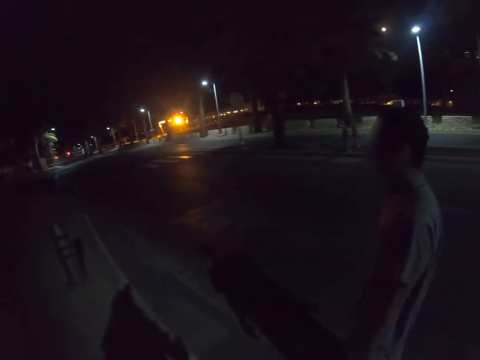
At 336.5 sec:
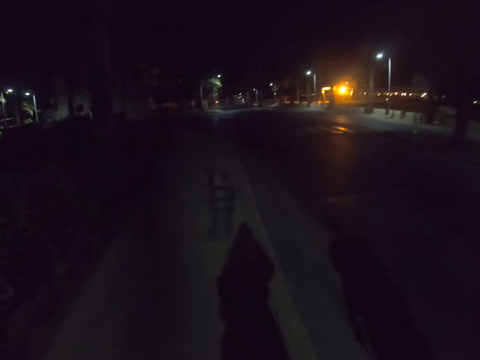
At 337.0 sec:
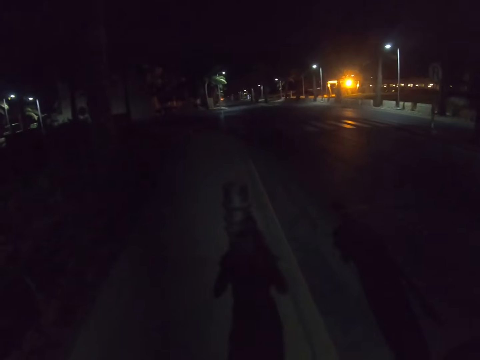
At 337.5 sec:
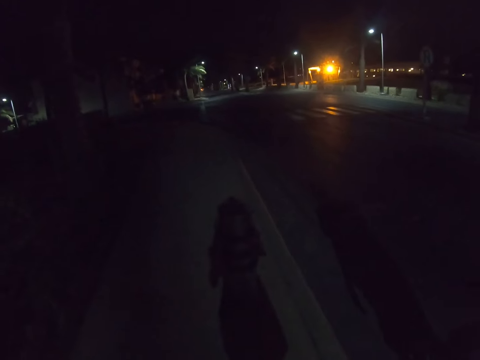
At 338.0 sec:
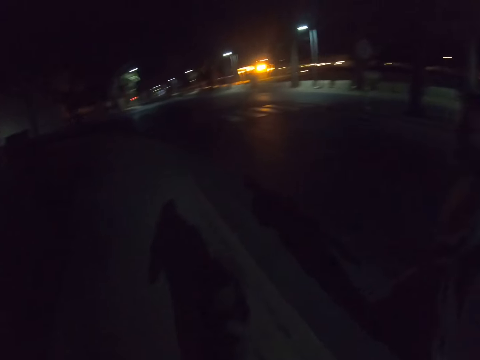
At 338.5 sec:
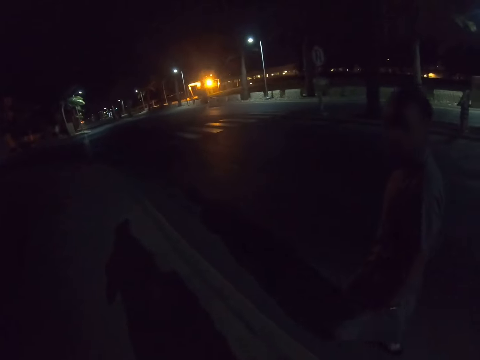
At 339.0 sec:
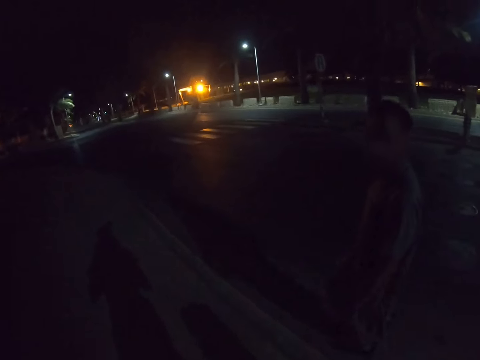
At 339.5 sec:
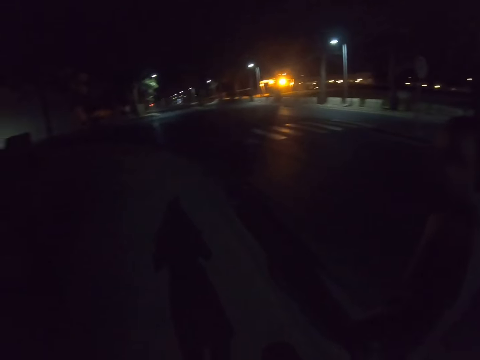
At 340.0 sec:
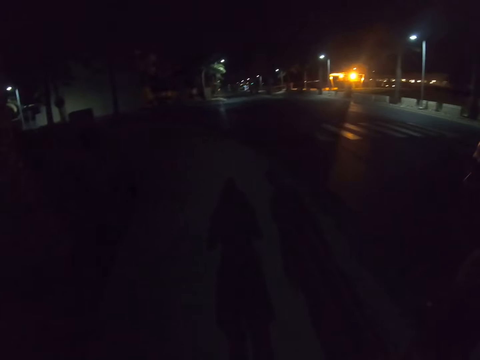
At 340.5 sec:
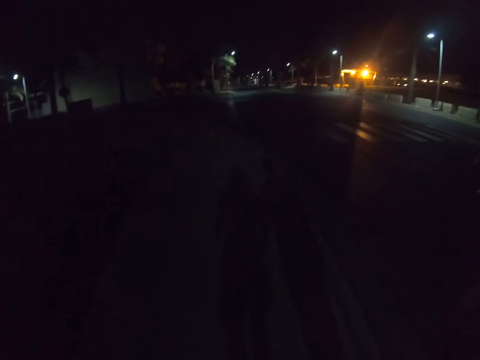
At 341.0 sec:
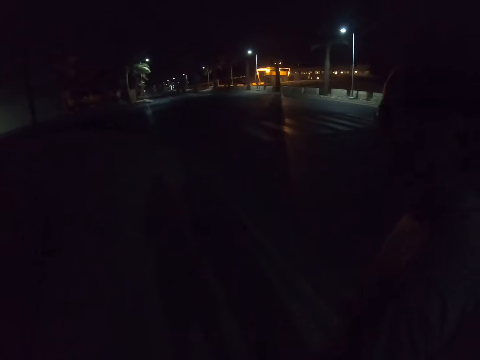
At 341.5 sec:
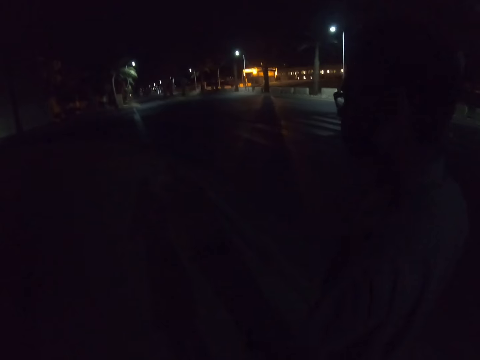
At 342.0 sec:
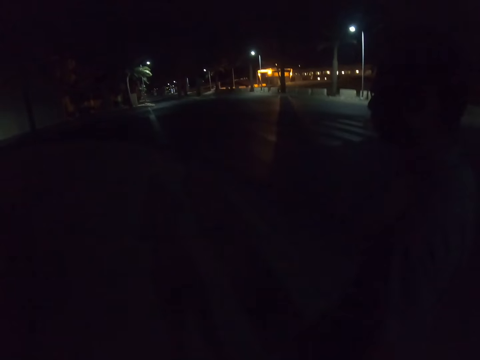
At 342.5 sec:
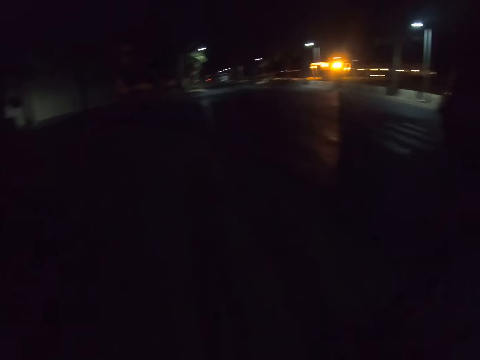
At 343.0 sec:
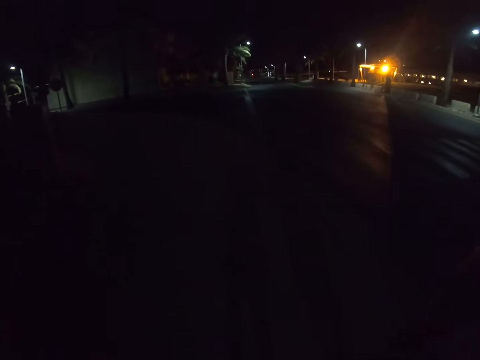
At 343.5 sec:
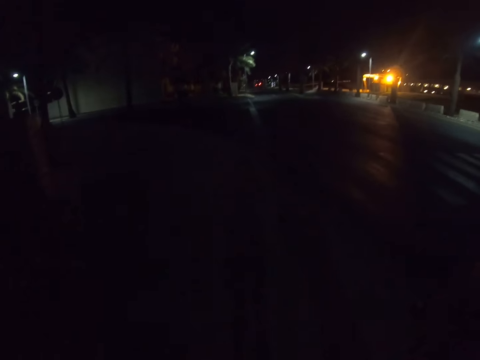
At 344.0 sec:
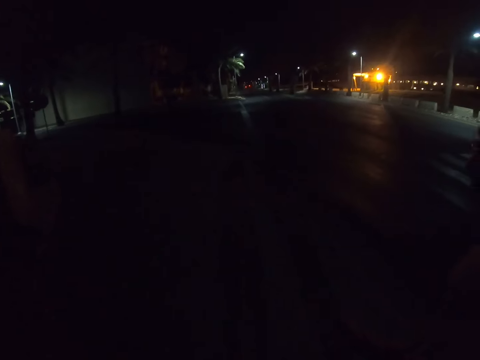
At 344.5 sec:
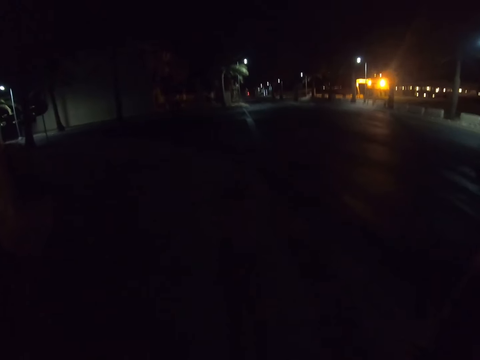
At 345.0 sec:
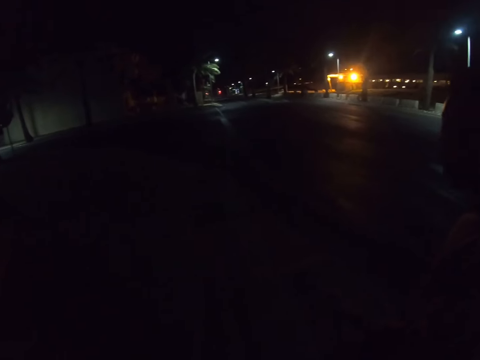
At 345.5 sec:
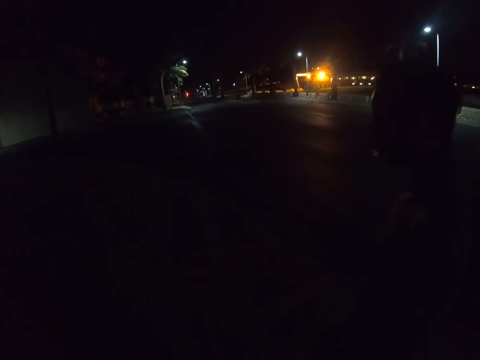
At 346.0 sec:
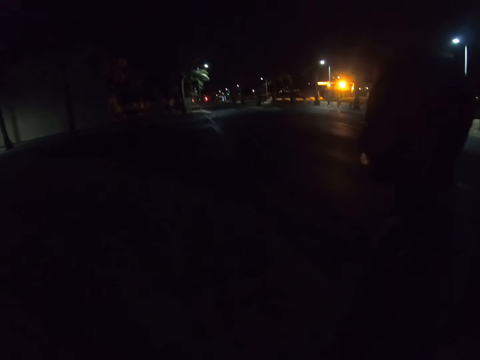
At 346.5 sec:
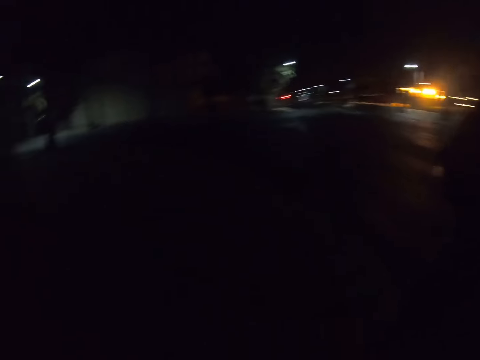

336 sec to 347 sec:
A man walks on the pavement.

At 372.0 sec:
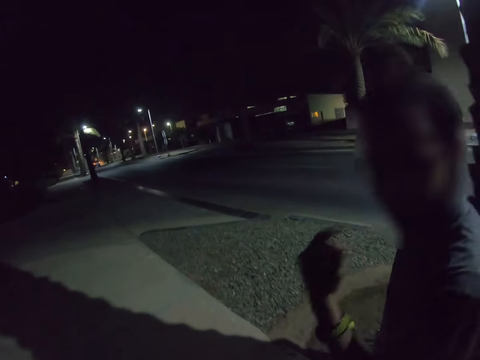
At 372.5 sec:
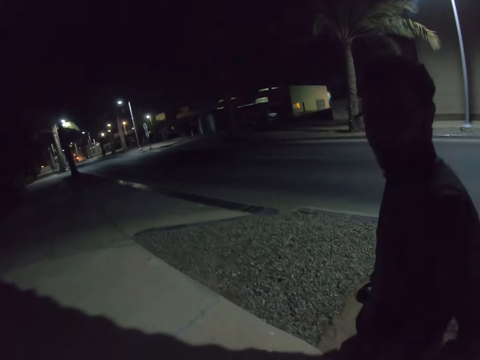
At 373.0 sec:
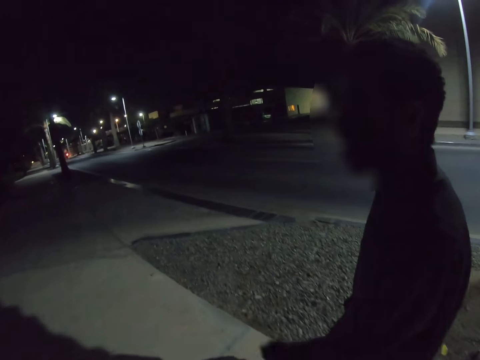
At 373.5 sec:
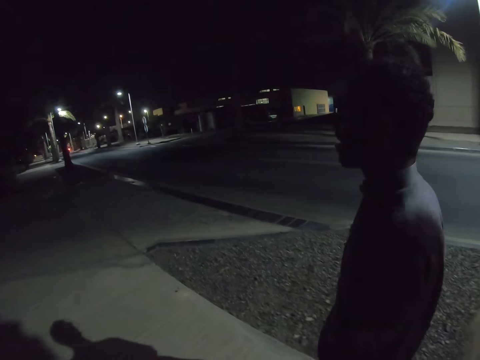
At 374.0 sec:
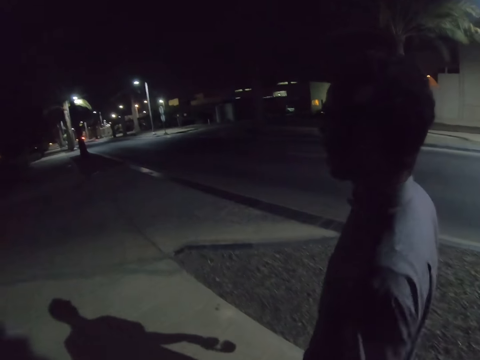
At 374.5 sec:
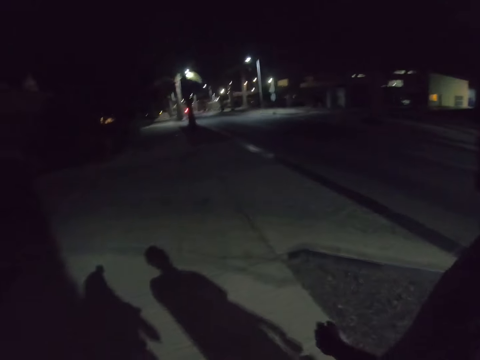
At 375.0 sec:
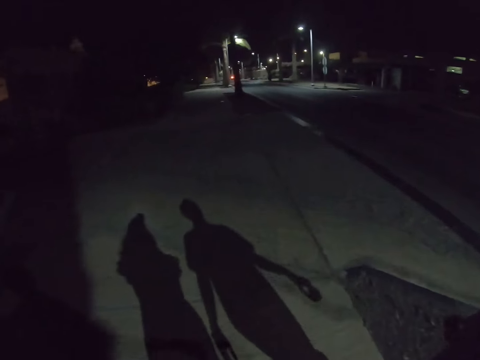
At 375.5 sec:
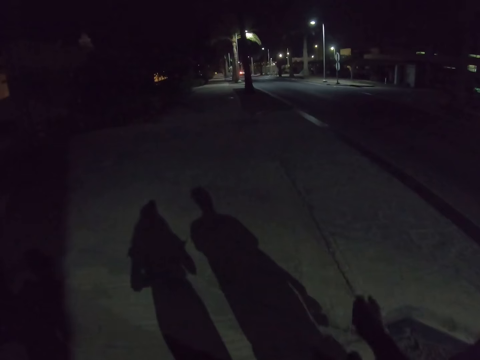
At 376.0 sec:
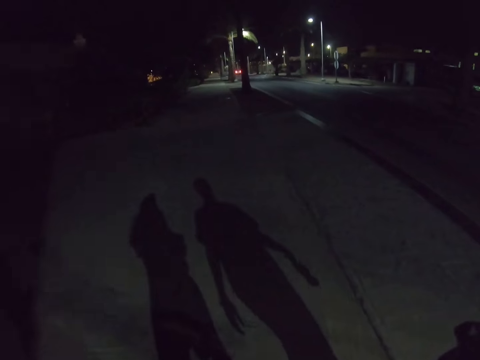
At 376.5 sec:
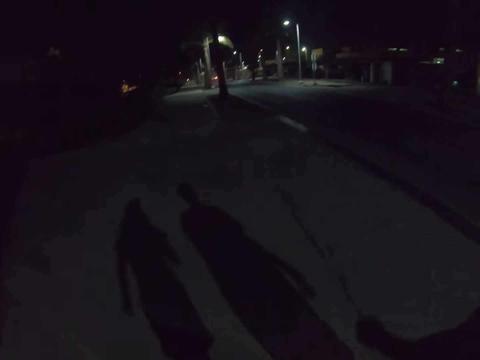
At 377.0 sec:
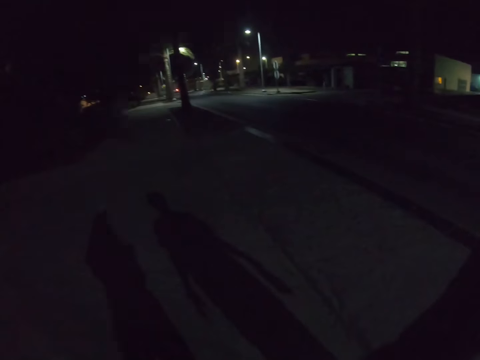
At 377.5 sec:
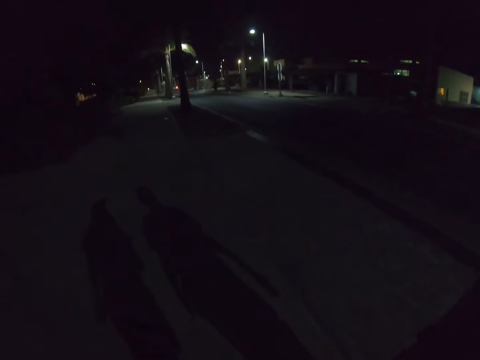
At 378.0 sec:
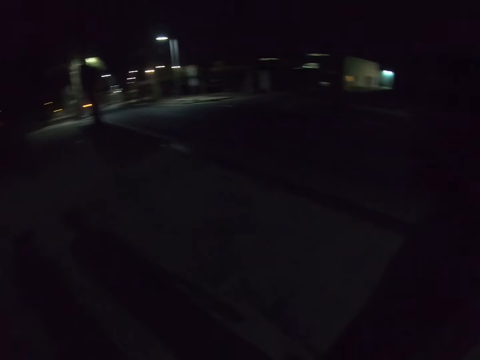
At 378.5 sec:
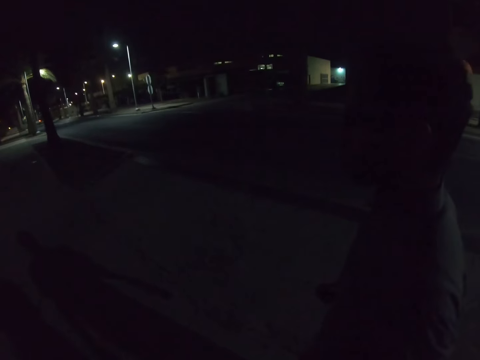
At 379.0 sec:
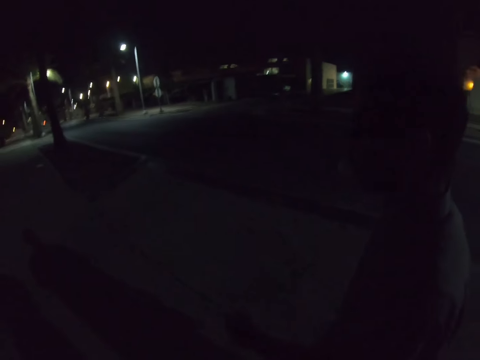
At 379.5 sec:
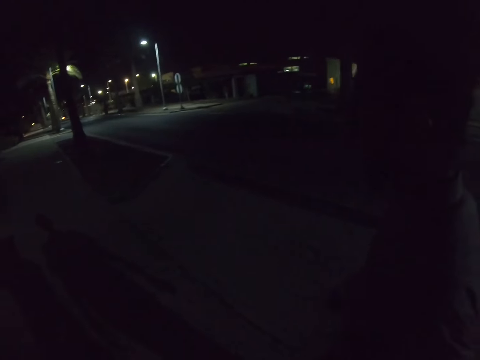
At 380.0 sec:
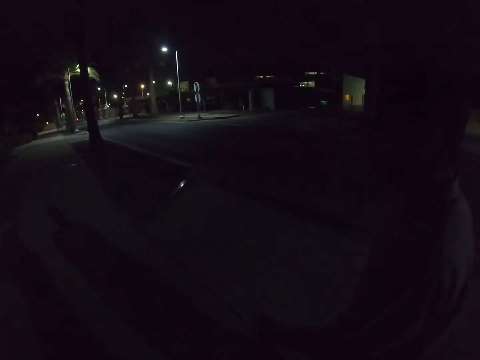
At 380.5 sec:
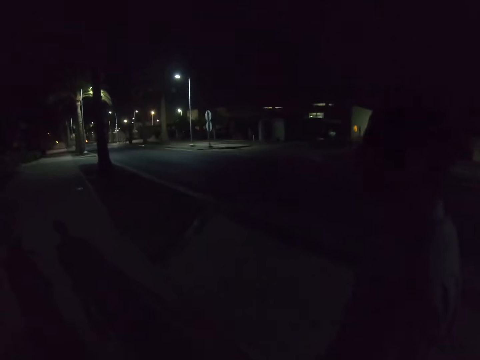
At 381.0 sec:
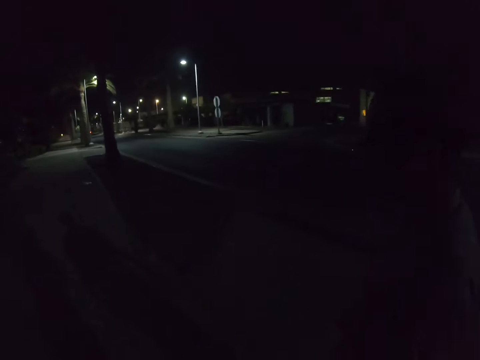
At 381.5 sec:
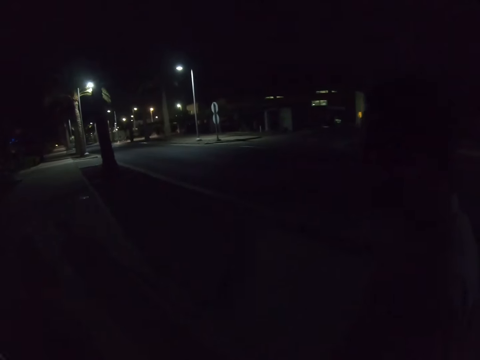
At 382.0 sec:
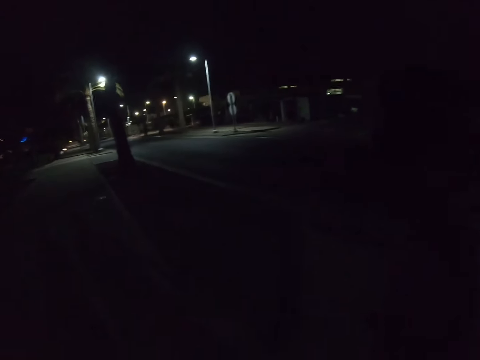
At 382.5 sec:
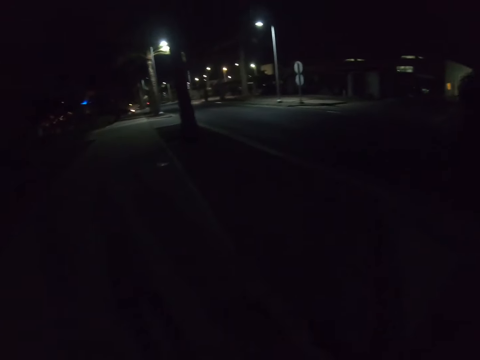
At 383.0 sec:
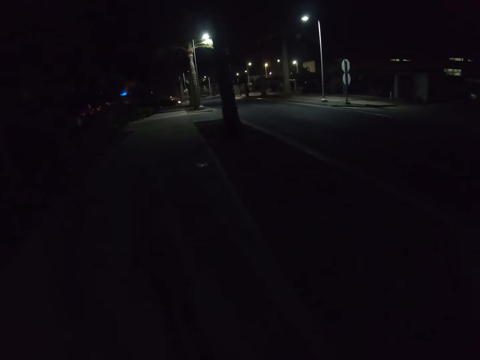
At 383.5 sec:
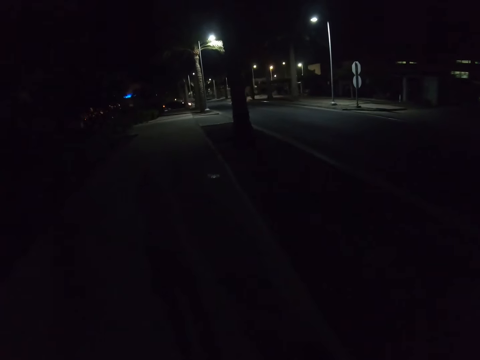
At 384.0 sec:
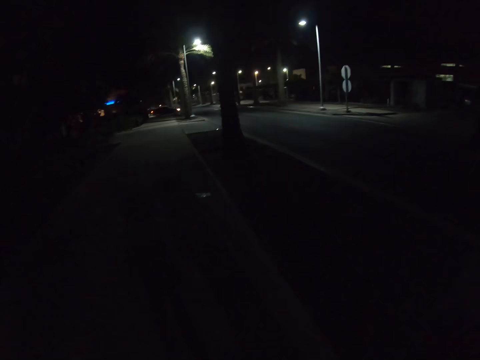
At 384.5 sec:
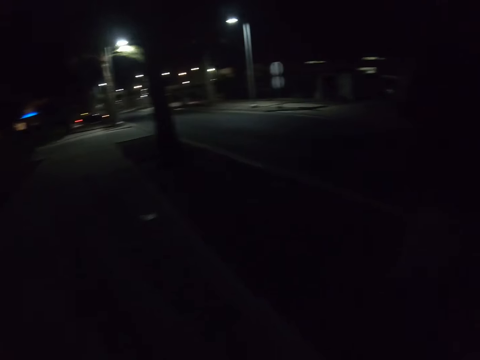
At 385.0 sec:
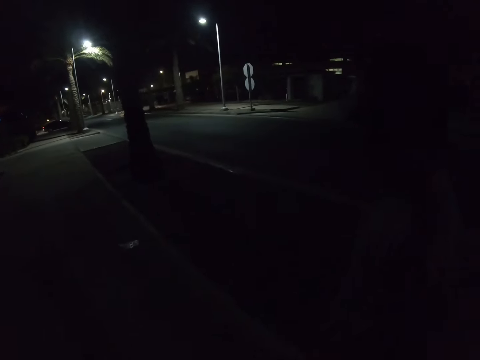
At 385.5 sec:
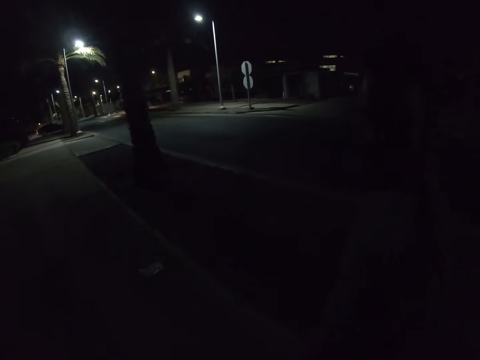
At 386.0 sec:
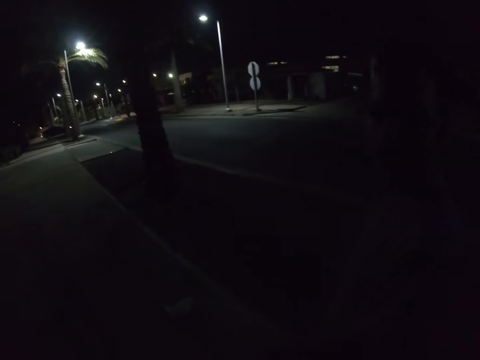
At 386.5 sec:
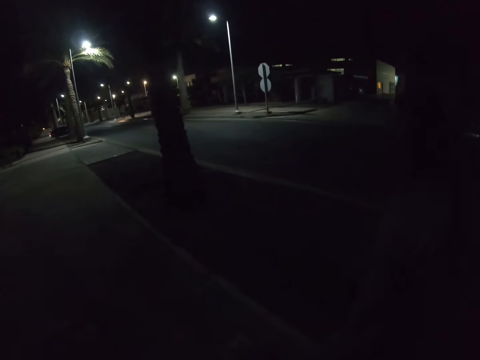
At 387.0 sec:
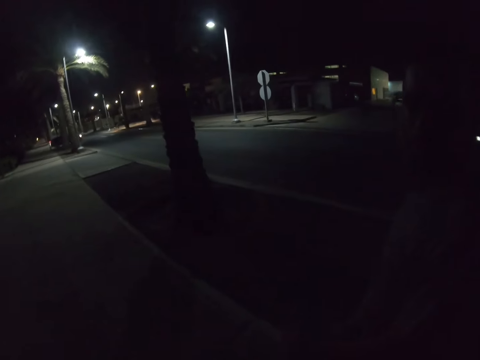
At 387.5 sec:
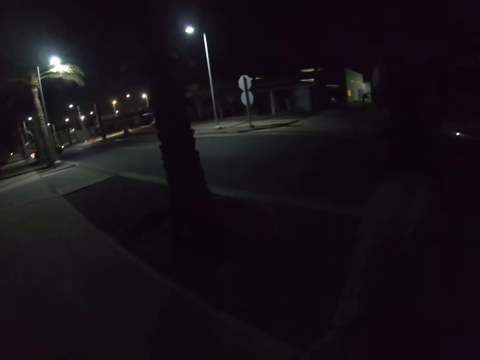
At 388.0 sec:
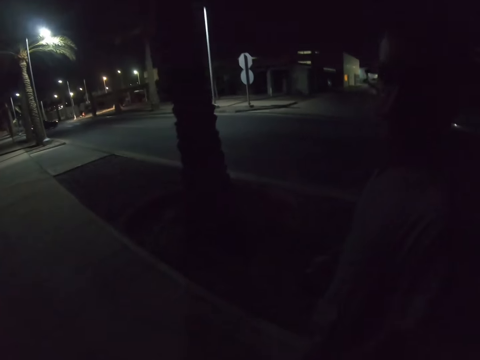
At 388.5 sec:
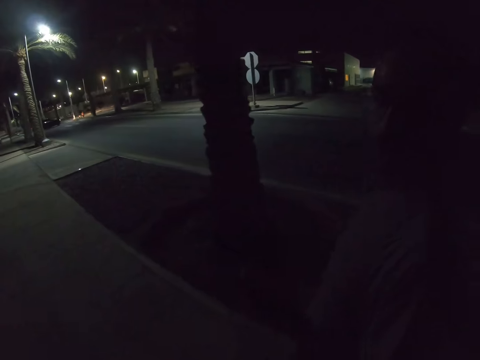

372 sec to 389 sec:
The camera wearer talks with a man on the road. They walk with the man on the road. The man touches himself. The camera wearer walks on the pavement.
